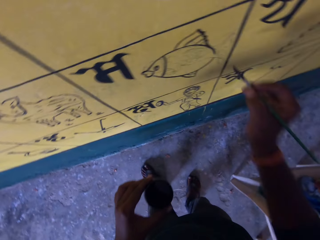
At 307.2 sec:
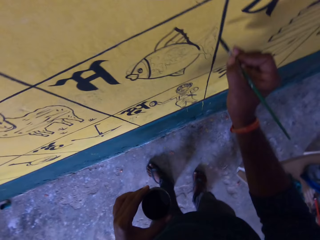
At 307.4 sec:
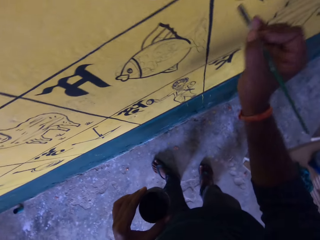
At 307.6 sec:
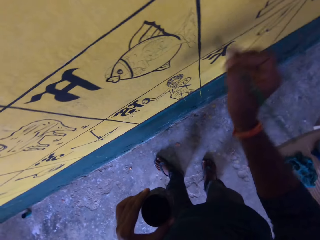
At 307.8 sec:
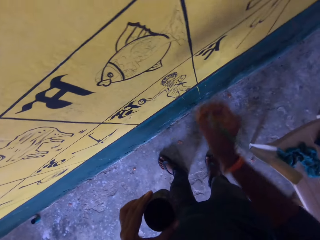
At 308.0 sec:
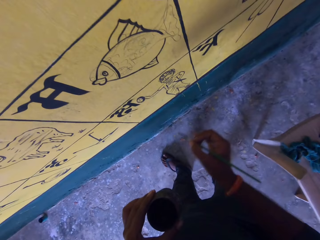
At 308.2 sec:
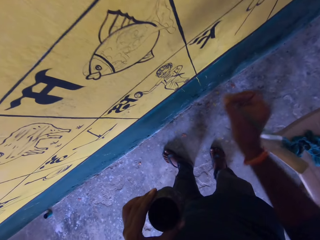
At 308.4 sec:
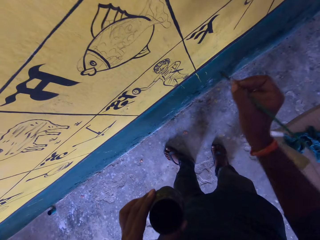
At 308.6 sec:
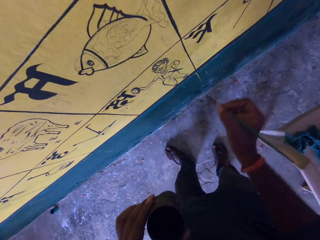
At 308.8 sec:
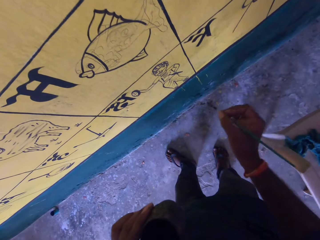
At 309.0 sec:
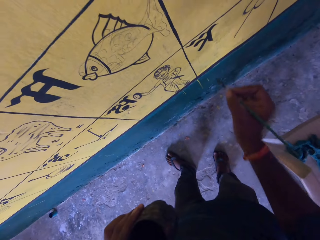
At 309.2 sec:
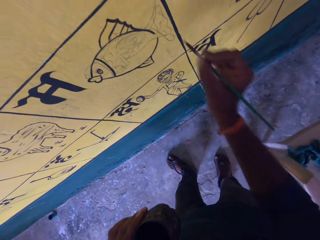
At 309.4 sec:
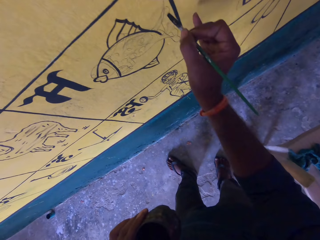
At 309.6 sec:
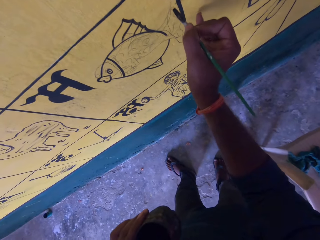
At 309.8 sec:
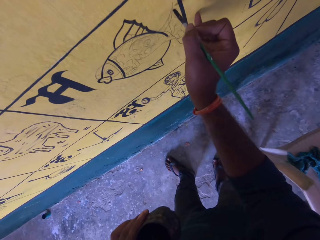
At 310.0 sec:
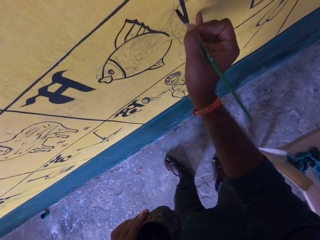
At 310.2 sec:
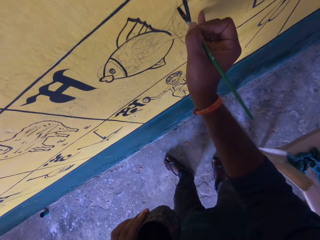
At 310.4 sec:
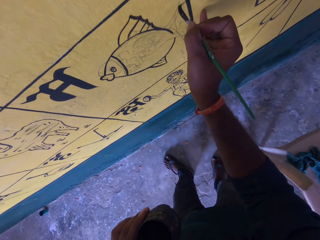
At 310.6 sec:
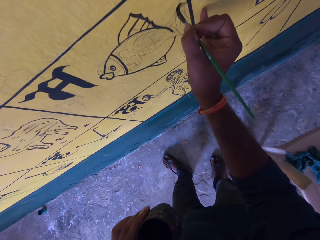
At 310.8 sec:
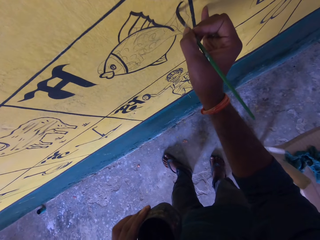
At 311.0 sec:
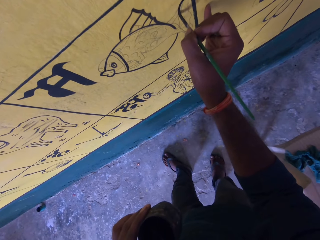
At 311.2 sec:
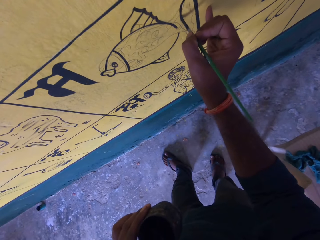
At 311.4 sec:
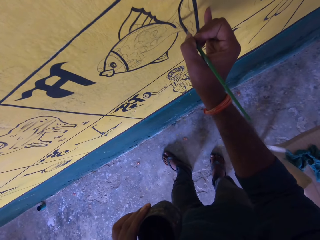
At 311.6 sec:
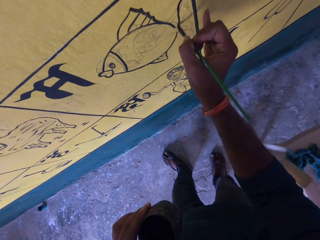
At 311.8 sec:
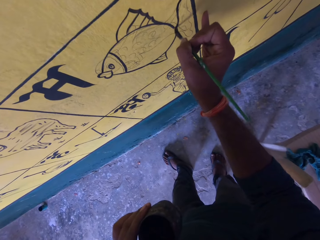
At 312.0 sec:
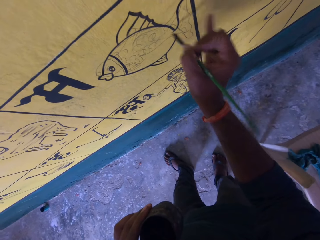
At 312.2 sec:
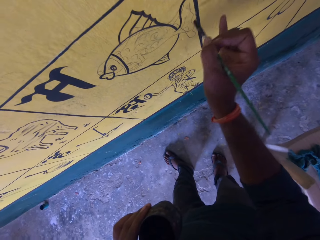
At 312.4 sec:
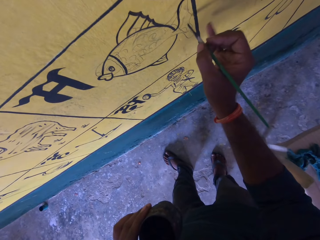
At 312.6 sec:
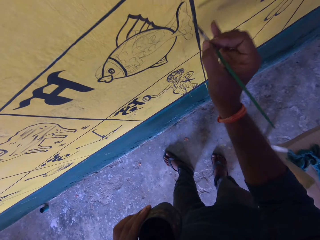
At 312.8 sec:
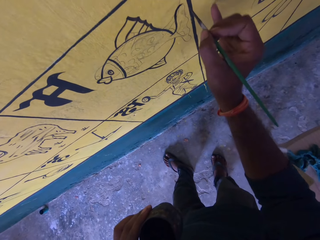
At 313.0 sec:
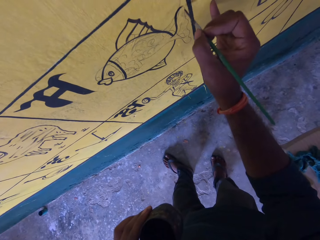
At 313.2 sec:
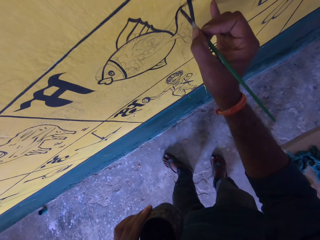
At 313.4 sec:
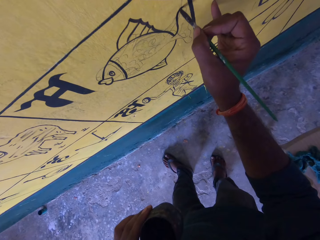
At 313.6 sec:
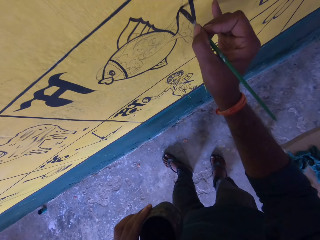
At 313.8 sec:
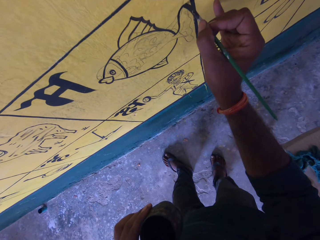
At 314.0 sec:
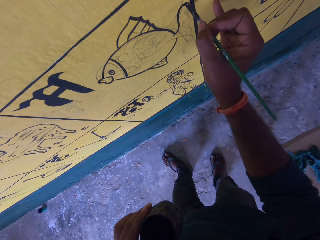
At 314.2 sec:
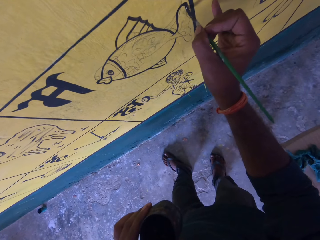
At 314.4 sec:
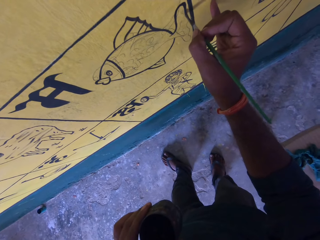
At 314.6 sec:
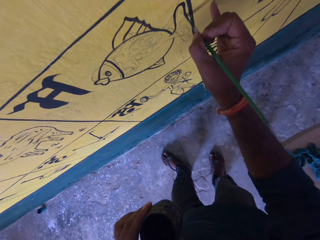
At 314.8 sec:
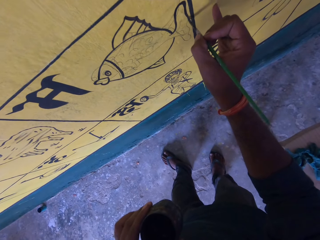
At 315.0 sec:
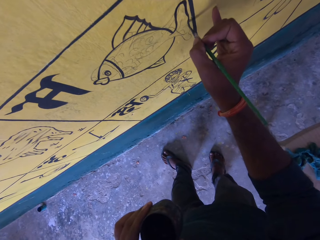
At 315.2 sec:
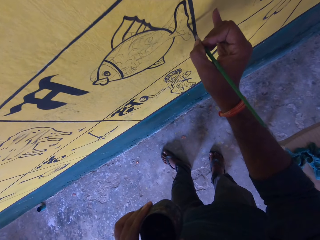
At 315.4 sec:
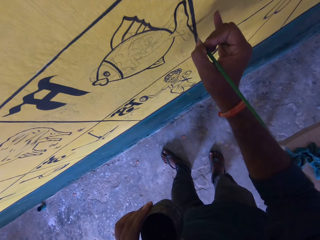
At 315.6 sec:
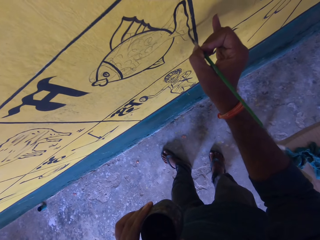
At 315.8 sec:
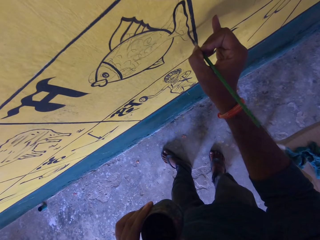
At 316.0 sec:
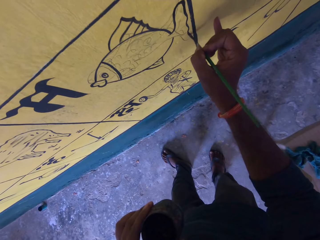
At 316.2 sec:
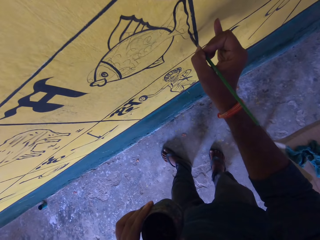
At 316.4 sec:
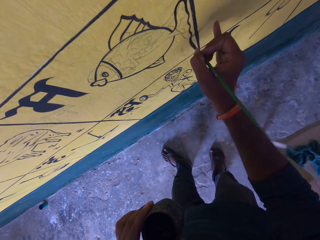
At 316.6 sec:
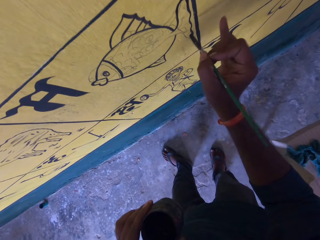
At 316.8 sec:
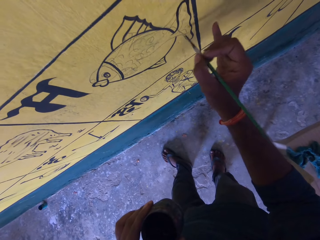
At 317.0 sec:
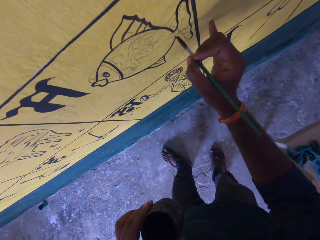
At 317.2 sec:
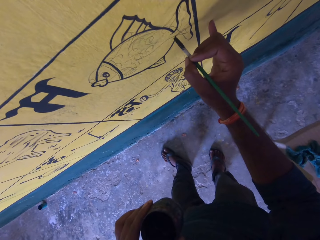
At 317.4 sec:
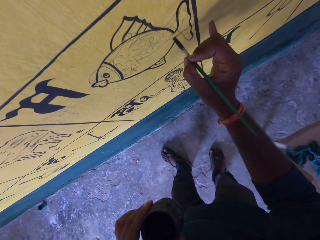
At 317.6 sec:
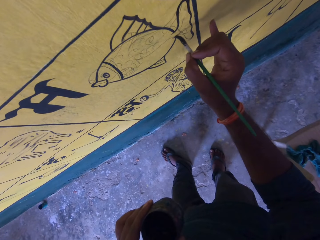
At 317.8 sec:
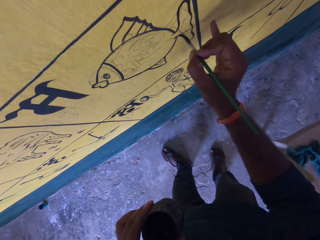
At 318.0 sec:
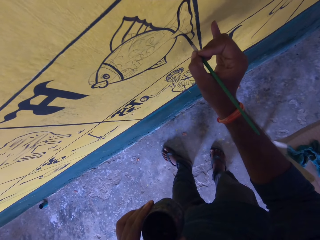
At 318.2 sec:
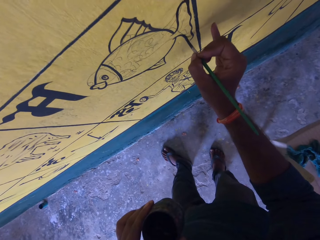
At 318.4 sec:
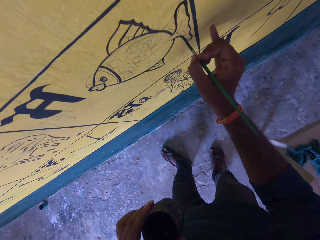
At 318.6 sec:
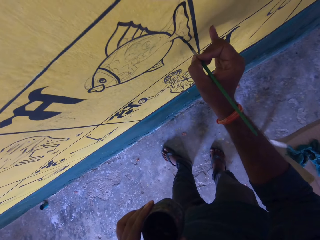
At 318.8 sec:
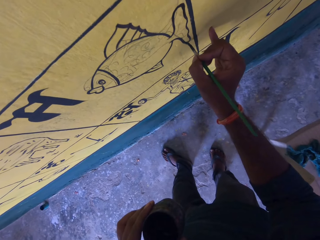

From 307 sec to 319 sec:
The camera wearer holds the paint brush. They paint the paint wall with the paint brush. They draw a line. They hold the paint brush.

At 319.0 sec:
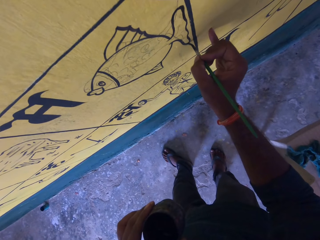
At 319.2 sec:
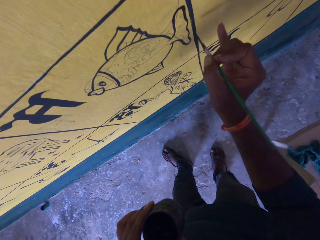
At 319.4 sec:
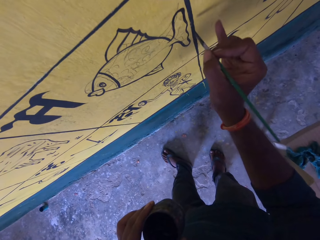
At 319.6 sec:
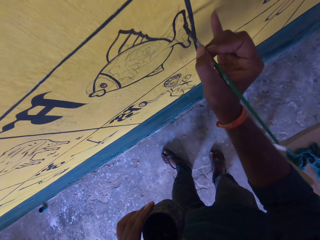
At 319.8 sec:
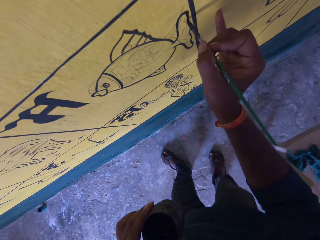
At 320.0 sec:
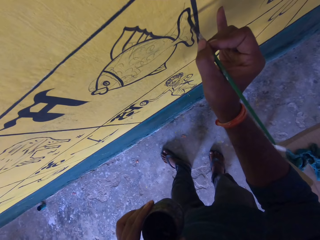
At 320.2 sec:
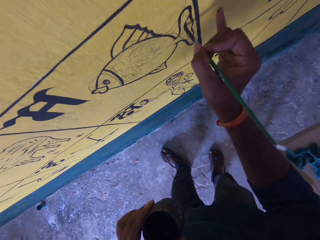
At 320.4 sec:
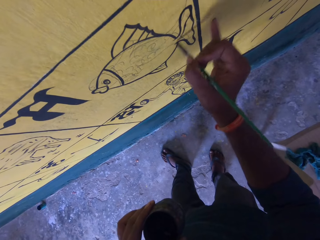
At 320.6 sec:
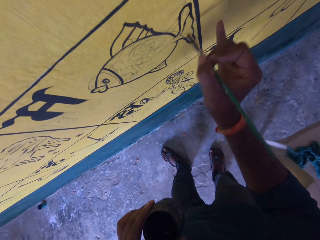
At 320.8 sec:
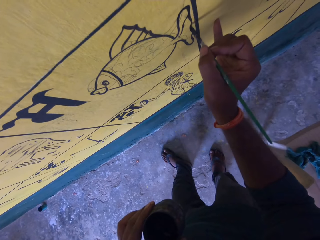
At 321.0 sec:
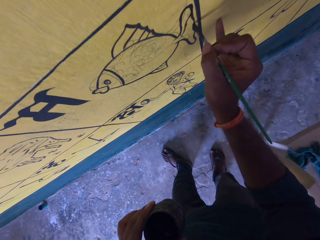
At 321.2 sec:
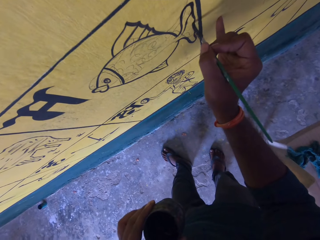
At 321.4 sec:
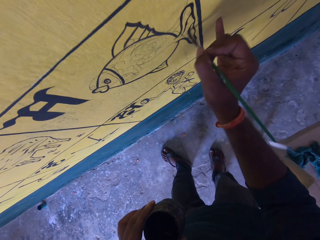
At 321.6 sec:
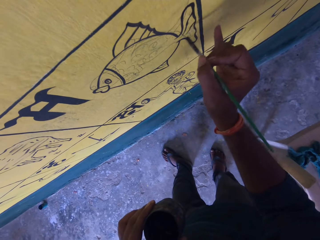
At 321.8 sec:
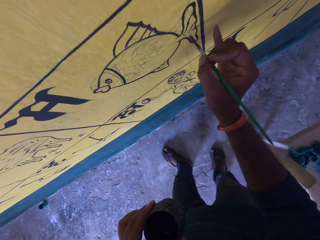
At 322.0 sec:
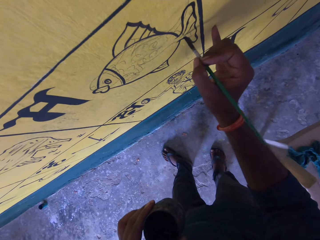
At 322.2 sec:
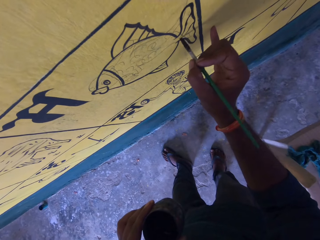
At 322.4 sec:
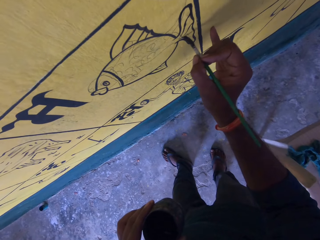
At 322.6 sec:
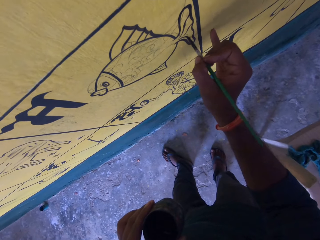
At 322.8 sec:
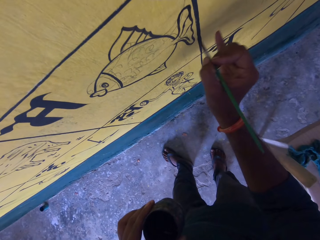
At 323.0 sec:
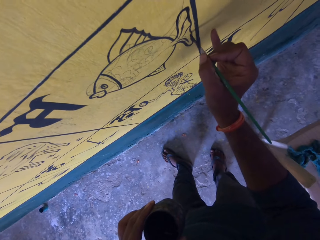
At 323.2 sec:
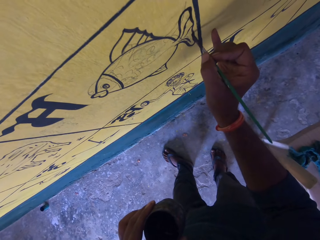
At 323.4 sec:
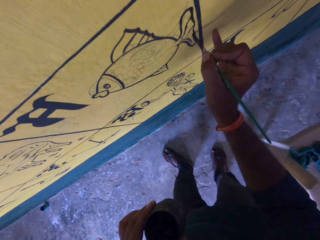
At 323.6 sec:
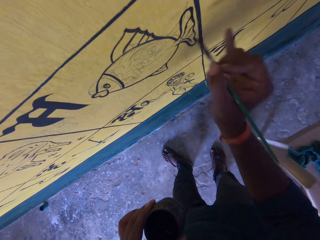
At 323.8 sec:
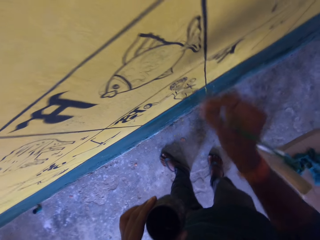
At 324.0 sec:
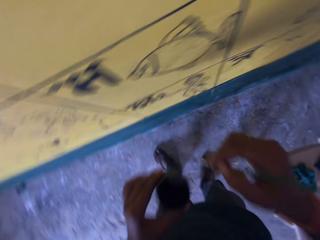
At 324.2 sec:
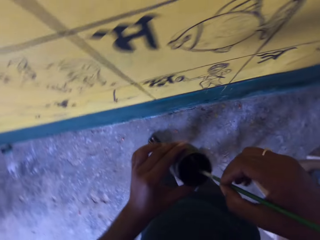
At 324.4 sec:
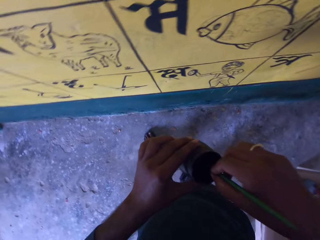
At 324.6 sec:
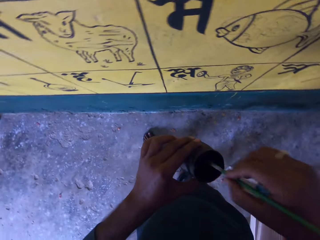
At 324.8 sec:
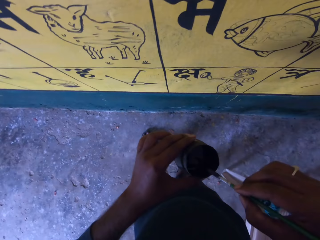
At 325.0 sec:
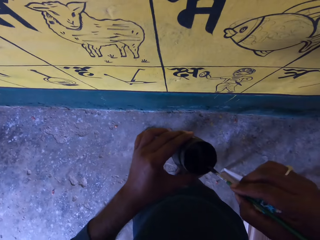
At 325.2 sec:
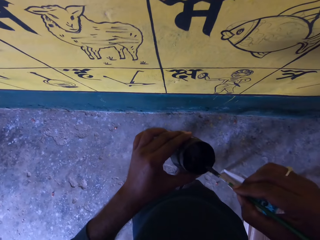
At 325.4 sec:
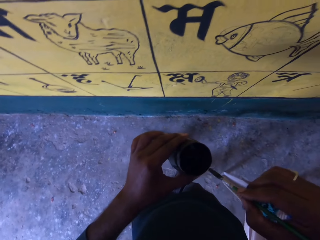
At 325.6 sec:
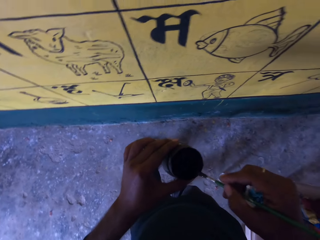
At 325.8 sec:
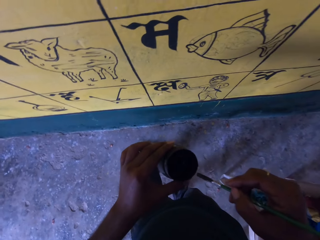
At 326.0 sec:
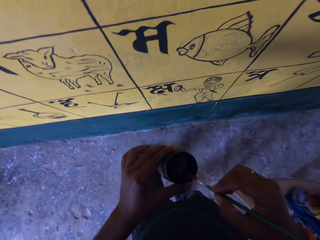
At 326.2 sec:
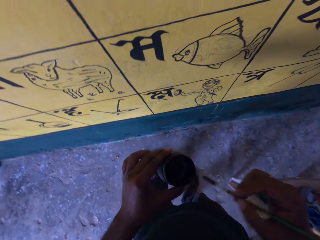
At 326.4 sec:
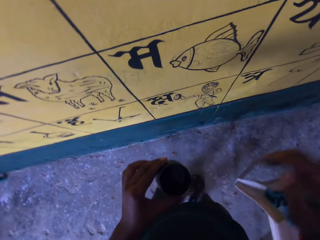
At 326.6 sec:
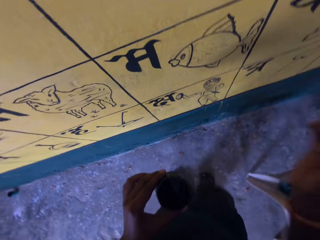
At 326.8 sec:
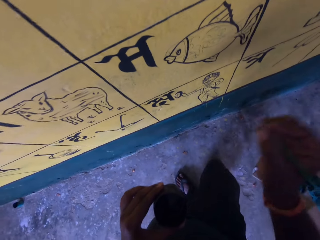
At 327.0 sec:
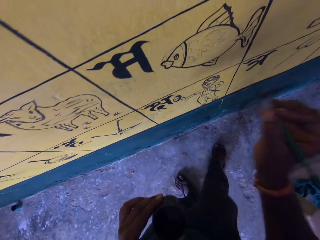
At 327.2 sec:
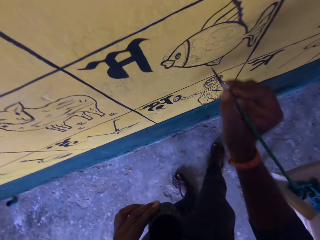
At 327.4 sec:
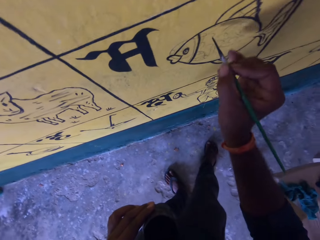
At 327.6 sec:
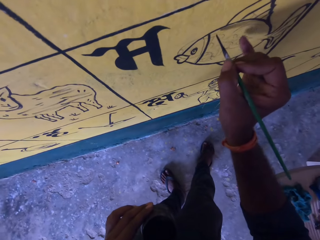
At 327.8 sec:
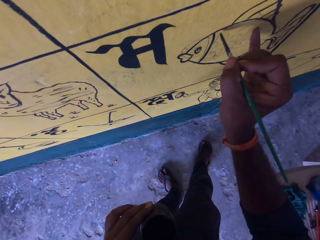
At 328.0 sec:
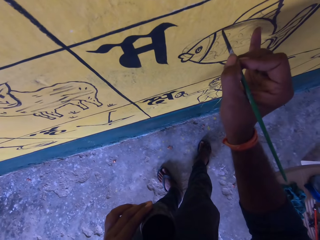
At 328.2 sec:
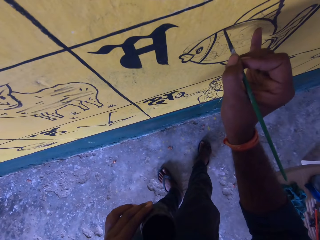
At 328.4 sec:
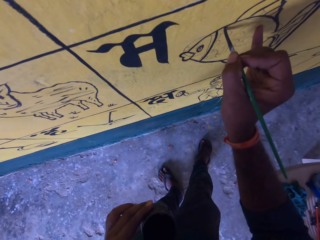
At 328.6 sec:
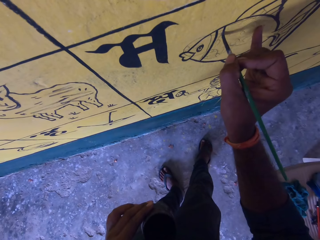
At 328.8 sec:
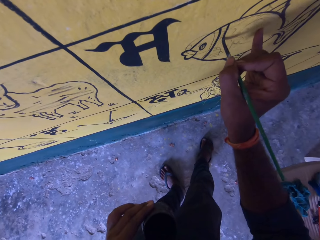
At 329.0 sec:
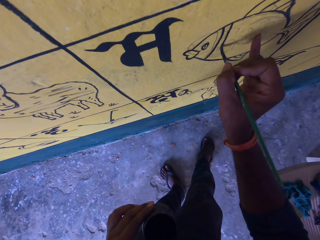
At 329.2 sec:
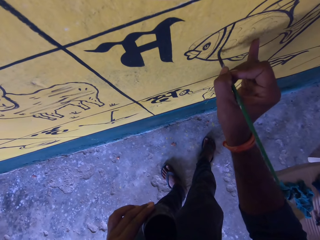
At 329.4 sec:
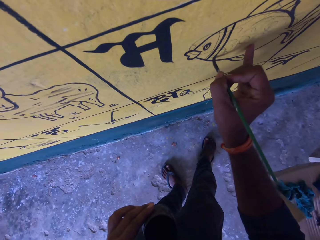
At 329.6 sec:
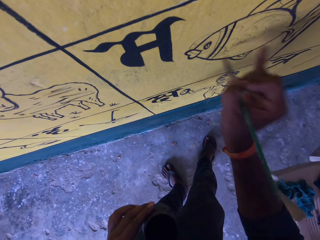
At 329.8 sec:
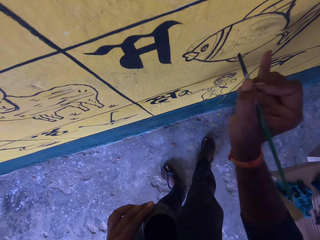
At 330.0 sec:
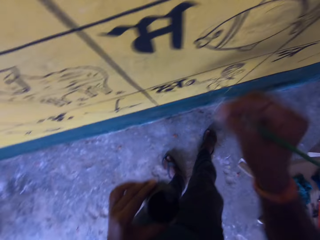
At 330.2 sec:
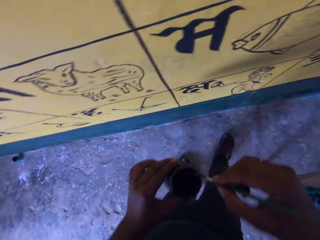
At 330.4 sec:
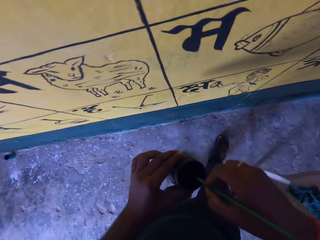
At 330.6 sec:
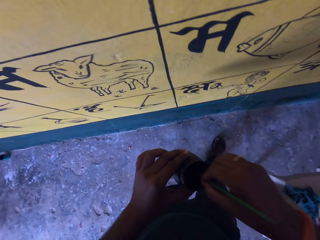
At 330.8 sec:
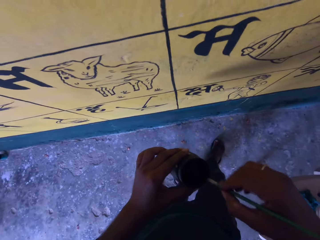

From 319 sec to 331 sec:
The camera wearer removes the paint brush from the paint wall. They dip the paint brush into the paint can. They wipe the paint brush on the edge of the paint can. They hold the paint brush. They paint the paint wall with the paint brush. They draw a line on the picture. They remove the paint brush from the paint wall.
